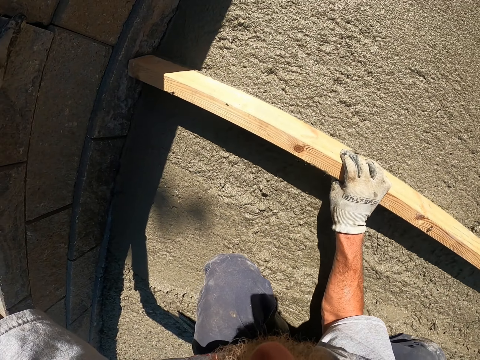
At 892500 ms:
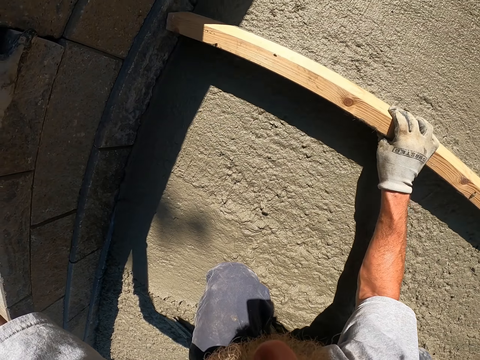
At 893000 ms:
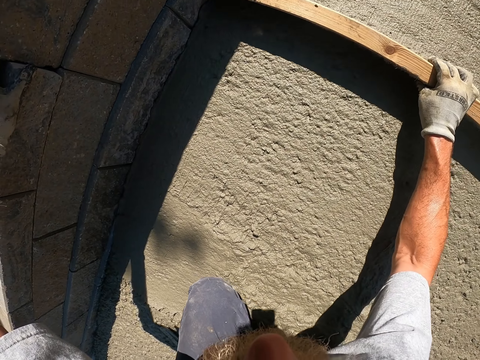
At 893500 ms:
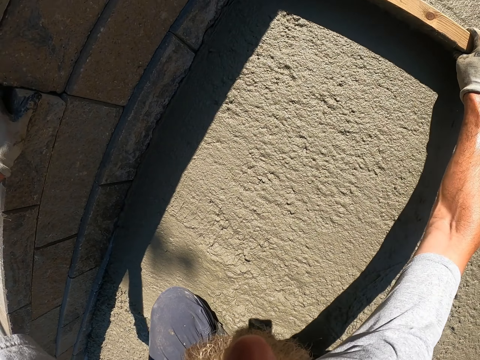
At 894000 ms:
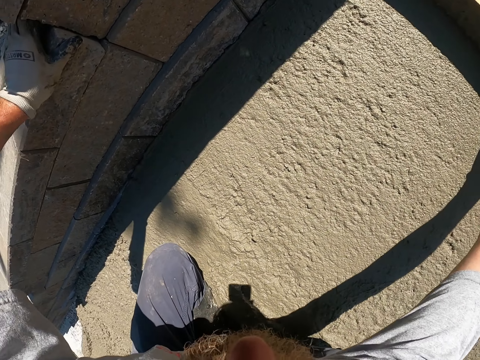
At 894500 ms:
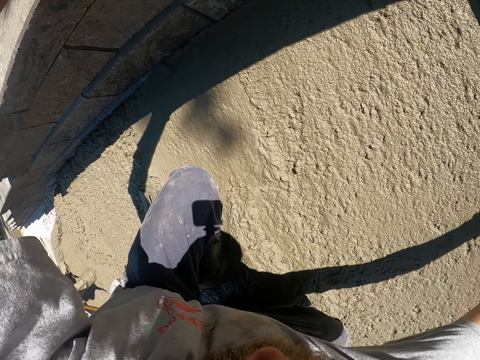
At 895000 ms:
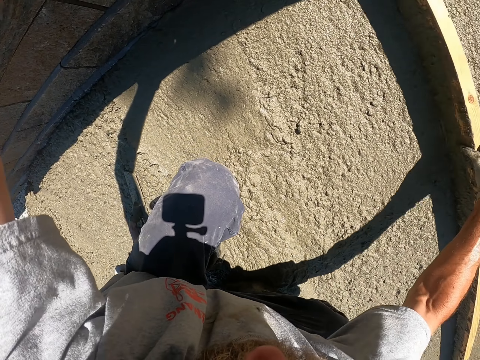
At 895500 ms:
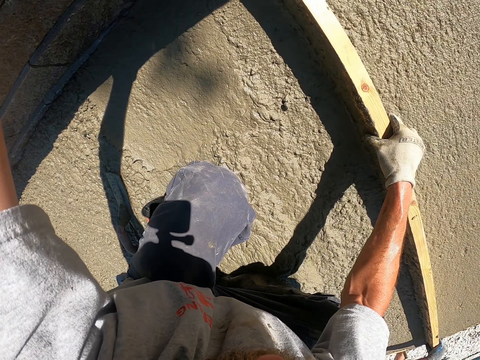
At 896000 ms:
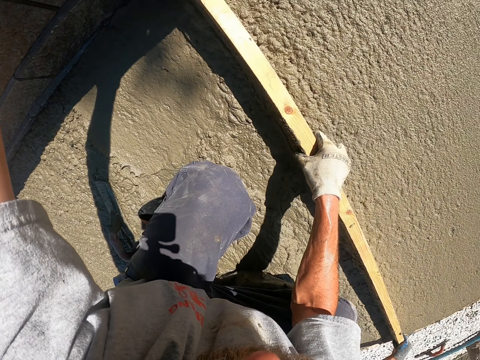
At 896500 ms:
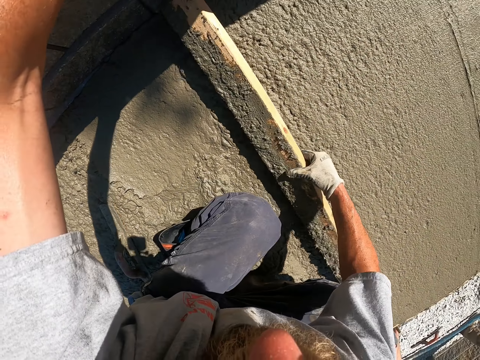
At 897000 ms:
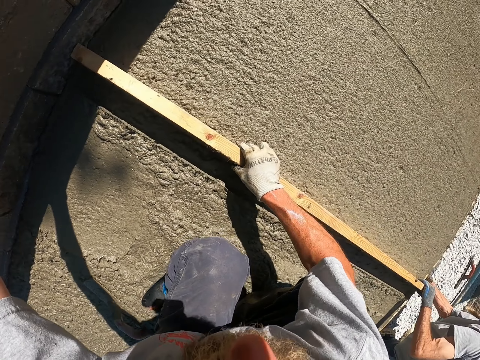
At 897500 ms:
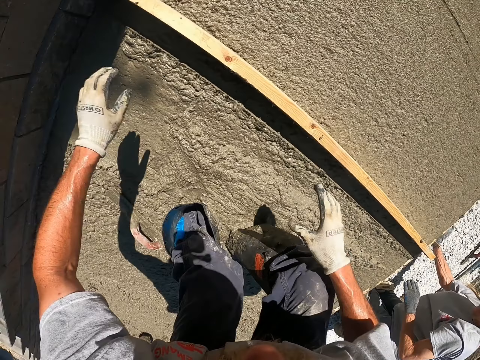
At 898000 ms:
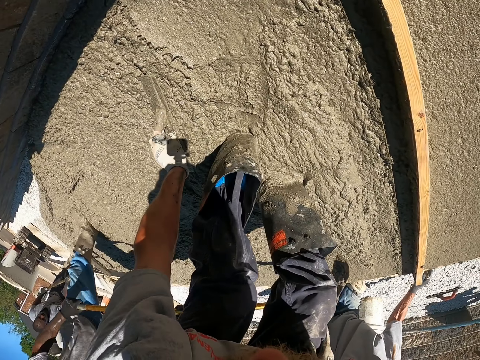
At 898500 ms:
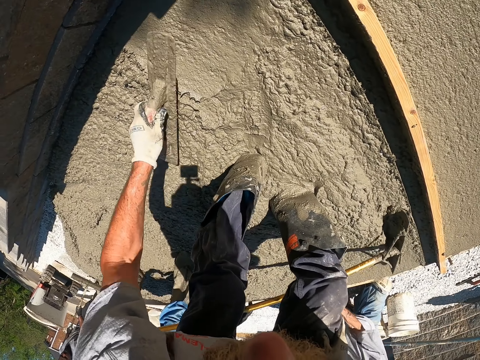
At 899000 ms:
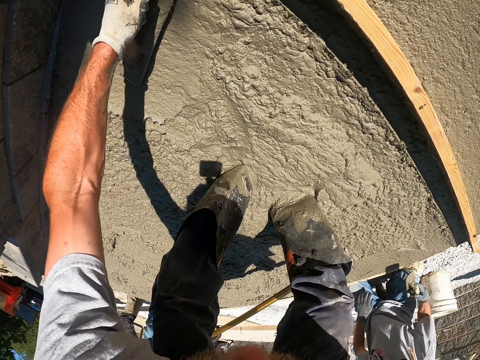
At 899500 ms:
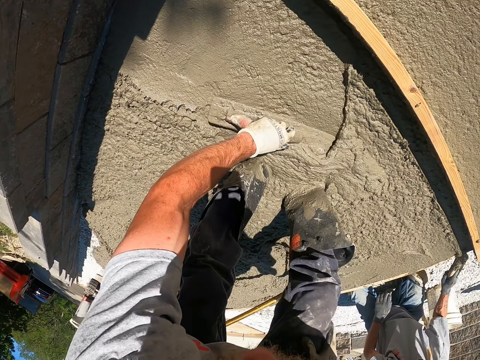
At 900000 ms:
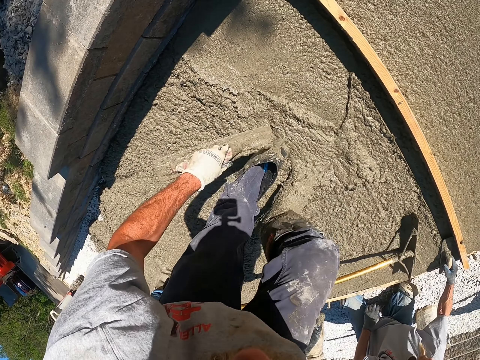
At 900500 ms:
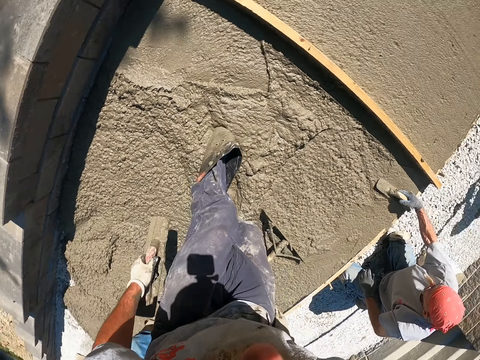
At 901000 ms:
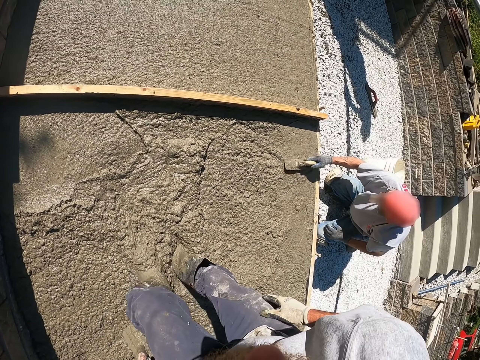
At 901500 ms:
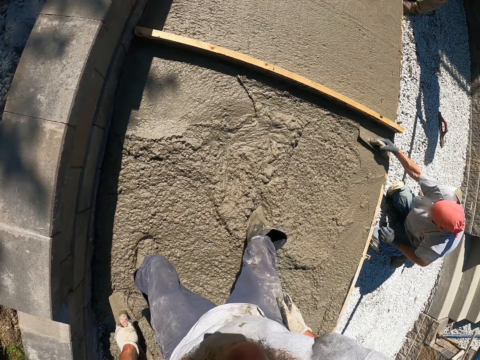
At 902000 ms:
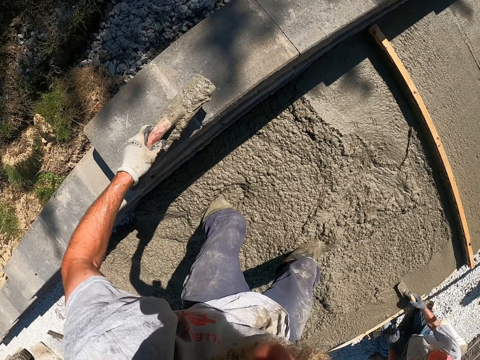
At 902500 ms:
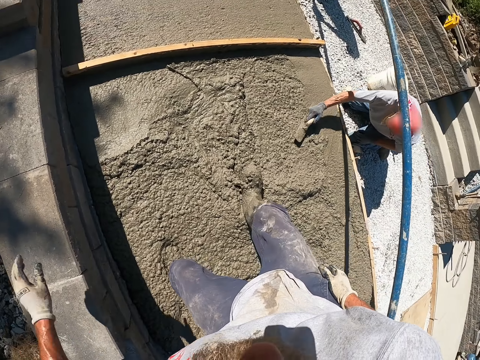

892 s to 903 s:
The camera wearer picks up the trowel. They level the concrete with the trowel and move a step backwards.

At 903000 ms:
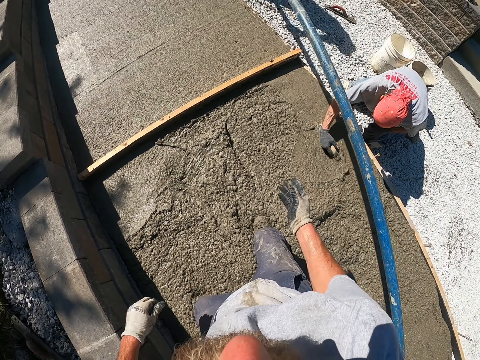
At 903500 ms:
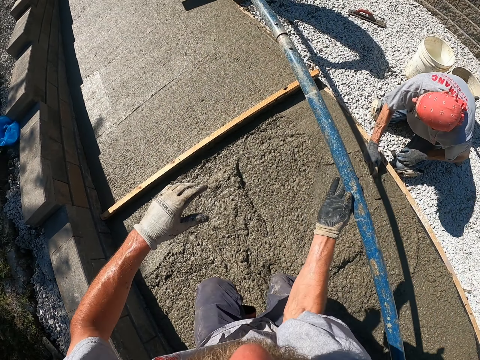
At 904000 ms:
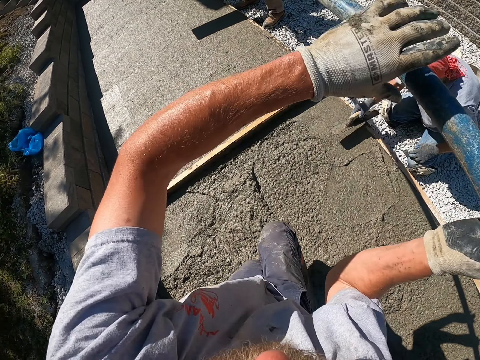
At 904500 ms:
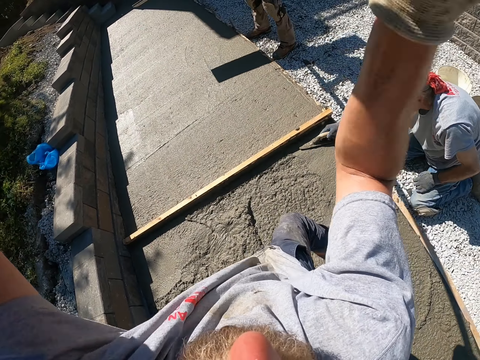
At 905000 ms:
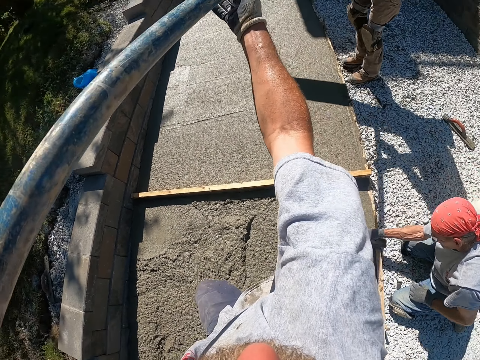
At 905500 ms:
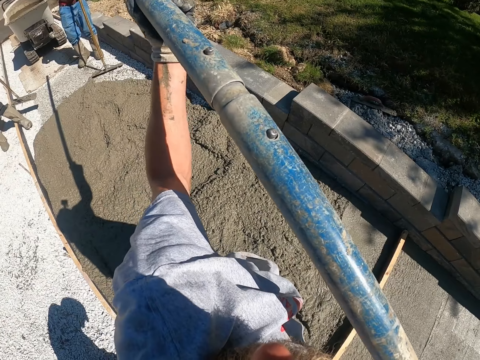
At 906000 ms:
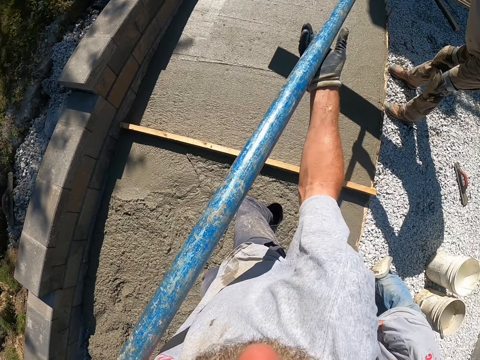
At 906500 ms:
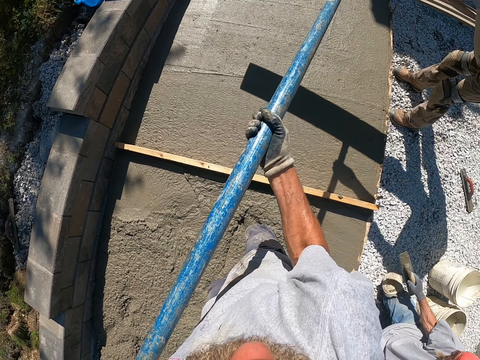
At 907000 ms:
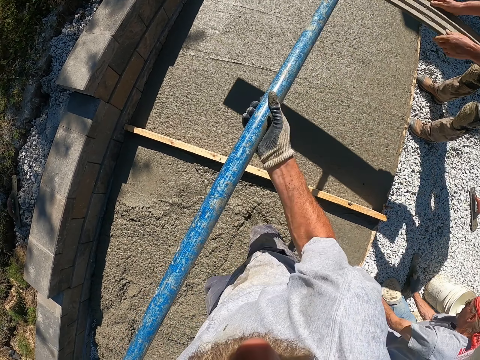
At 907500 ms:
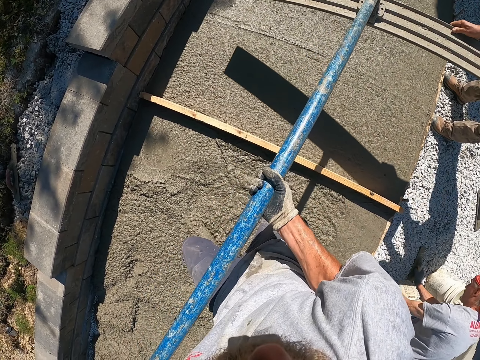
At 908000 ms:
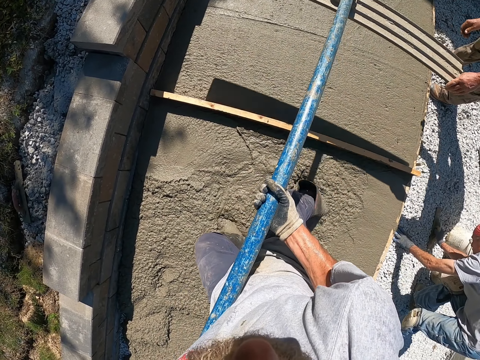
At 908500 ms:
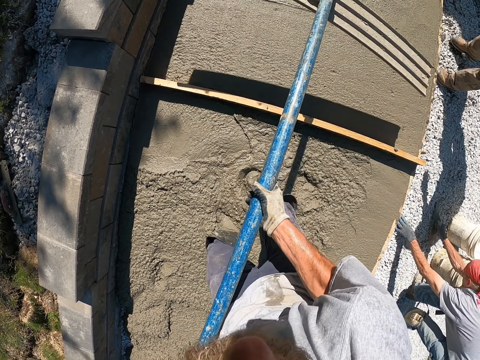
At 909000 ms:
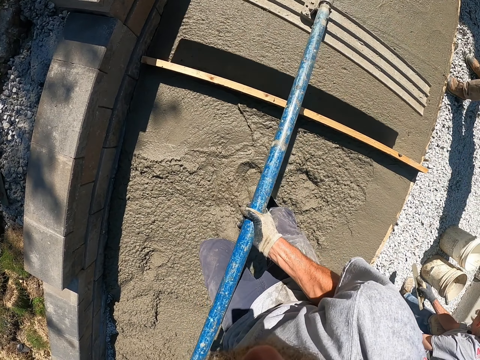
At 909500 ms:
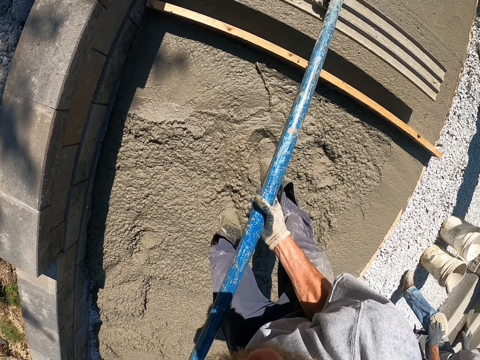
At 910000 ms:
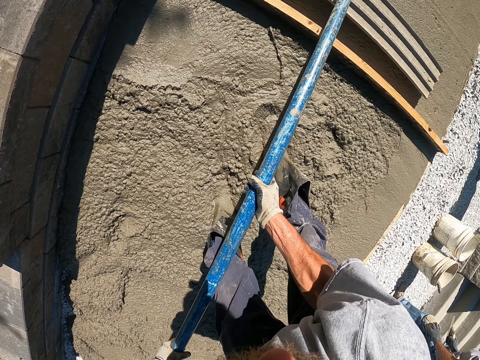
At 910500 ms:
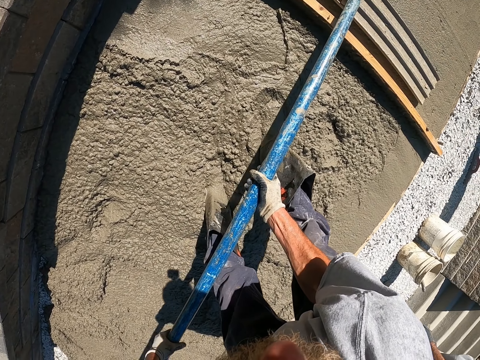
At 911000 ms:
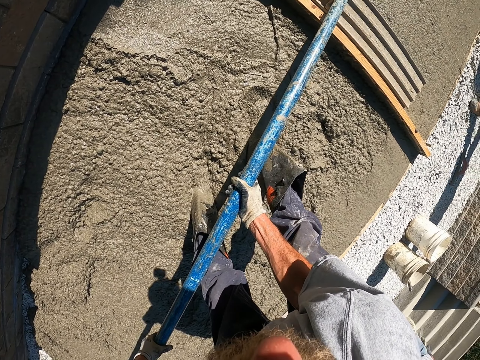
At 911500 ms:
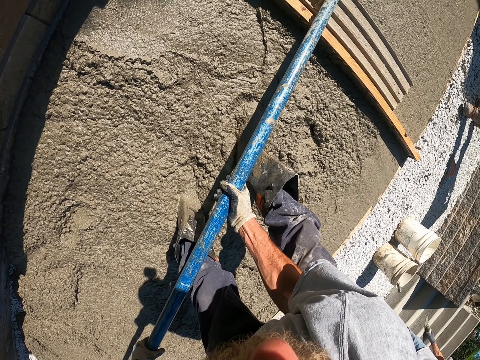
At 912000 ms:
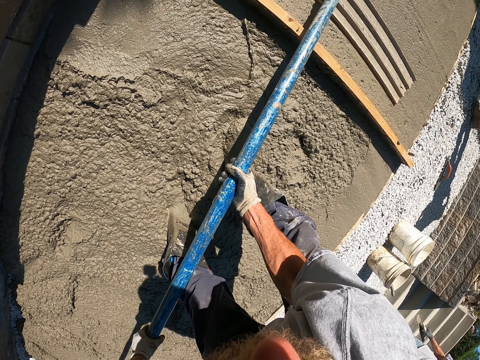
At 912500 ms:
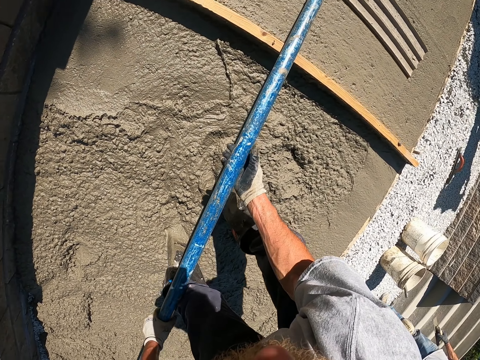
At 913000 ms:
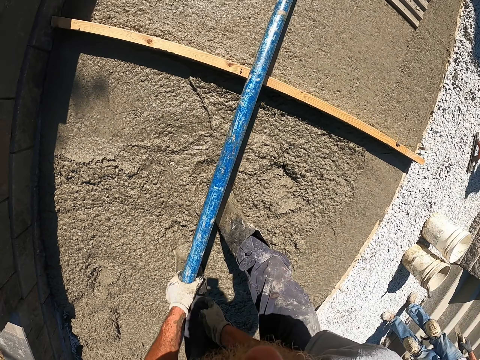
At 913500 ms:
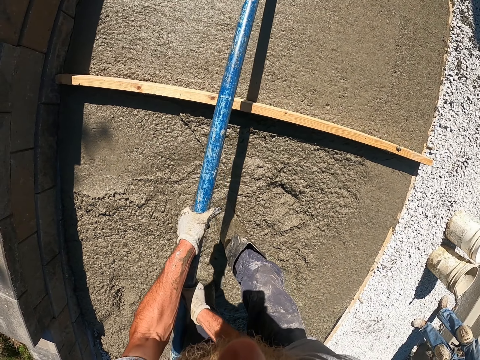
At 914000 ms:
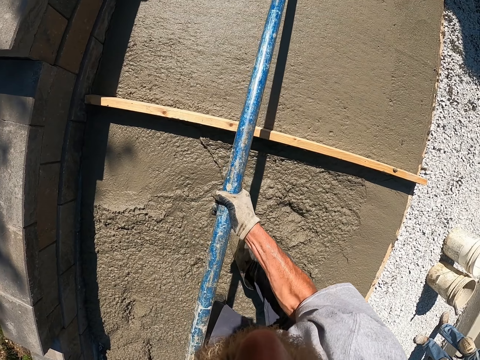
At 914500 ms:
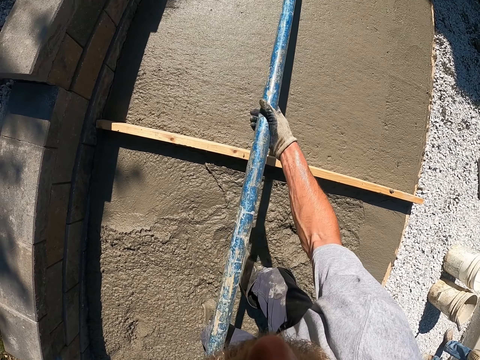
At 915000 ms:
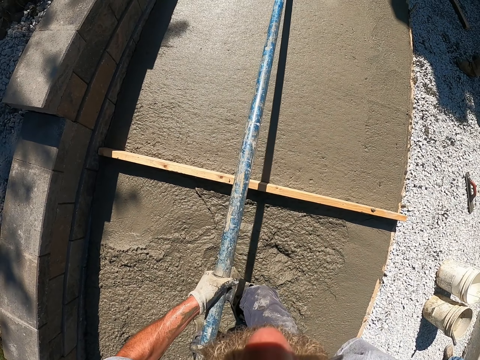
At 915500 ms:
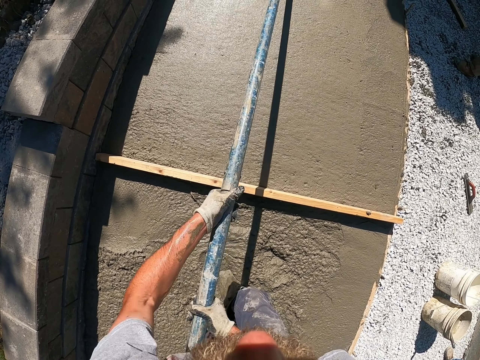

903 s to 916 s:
The camera wearer receives a bull float. They pick up a tool and level the concrete using the tool. They flatten the cement with the screed bull float.

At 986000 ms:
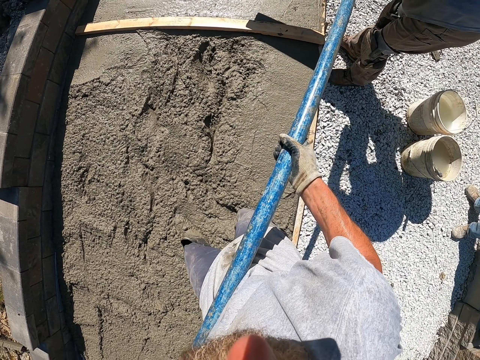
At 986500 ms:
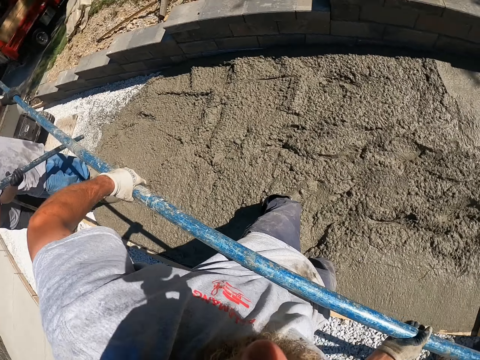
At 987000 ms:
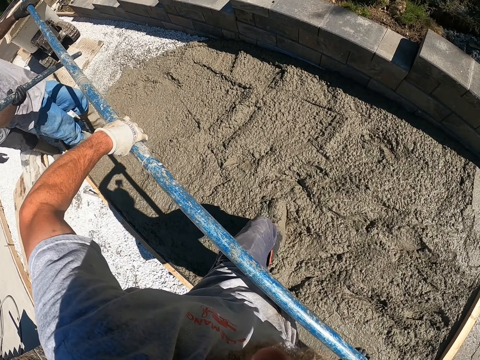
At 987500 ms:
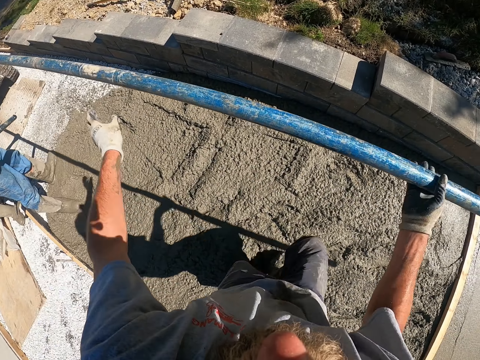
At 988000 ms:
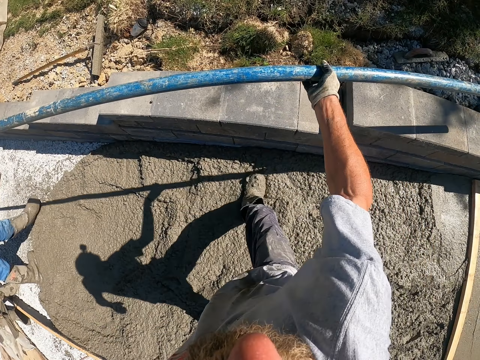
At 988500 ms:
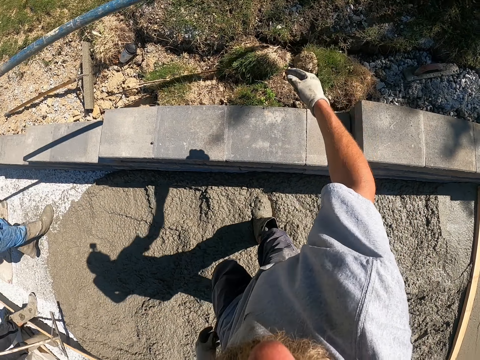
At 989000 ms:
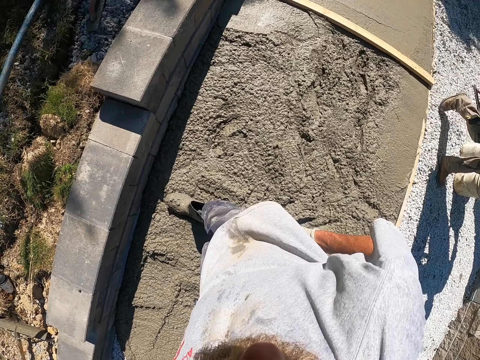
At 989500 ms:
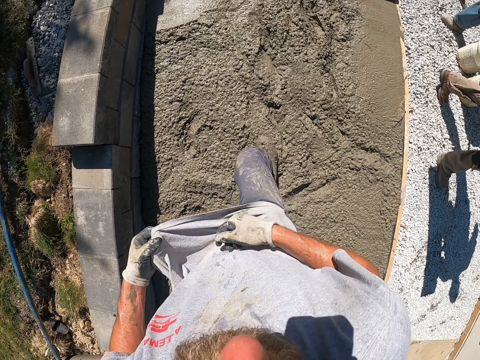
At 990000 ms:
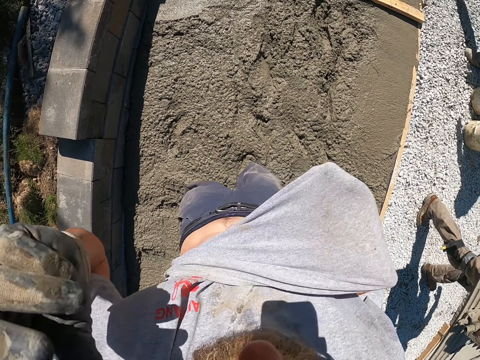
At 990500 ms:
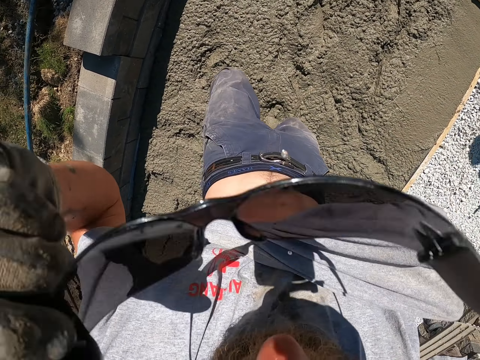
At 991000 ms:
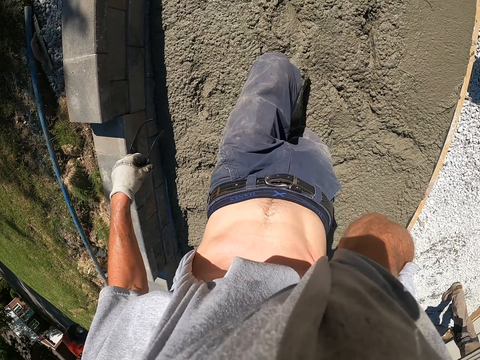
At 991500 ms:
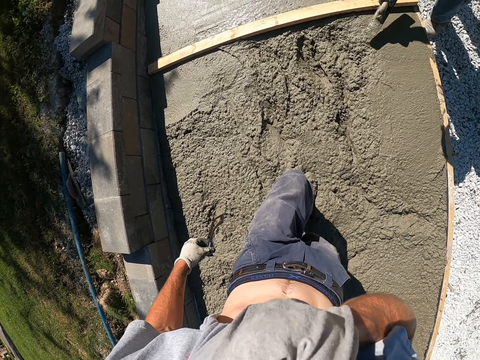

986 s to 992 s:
The camera wearer puts the bull float away. He lifts up the T-shirt and takes off the sunglasses. He wipes his face with his shirt.
